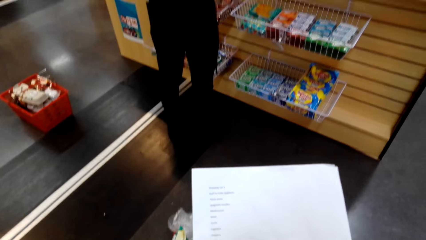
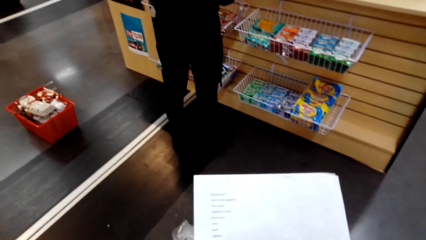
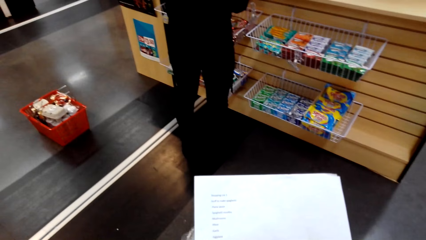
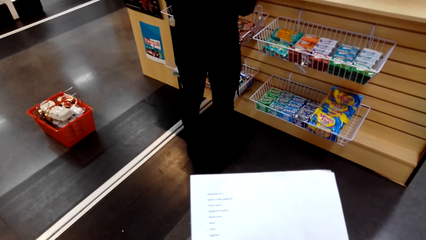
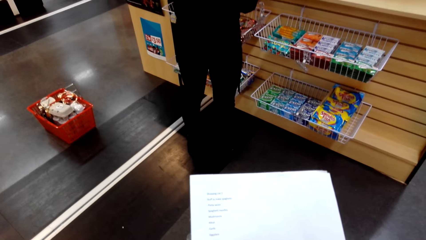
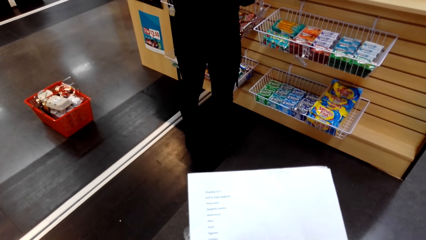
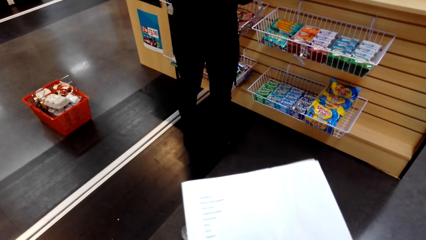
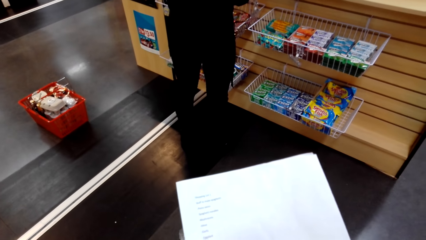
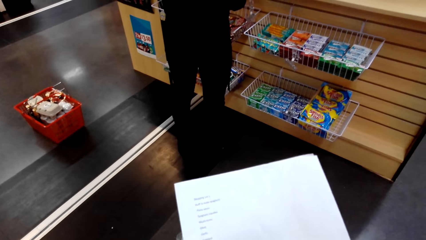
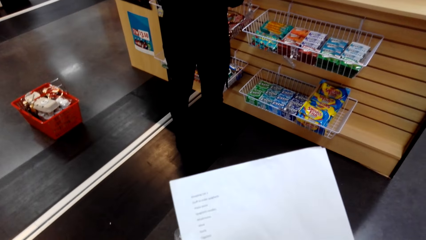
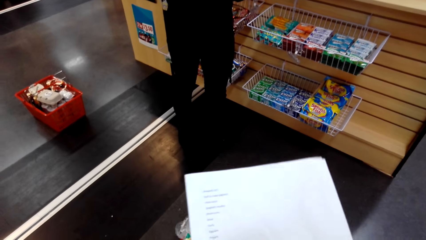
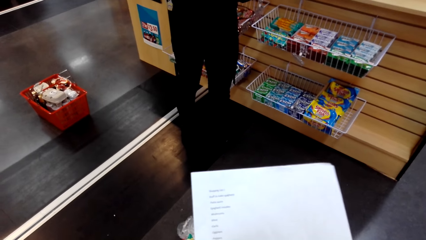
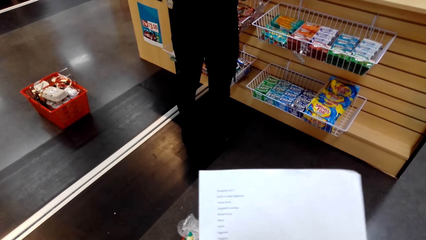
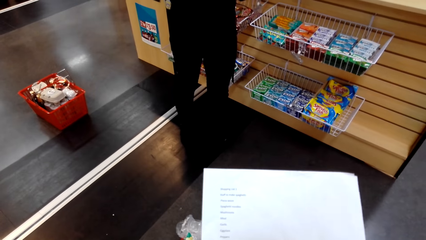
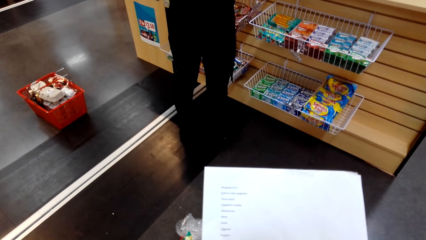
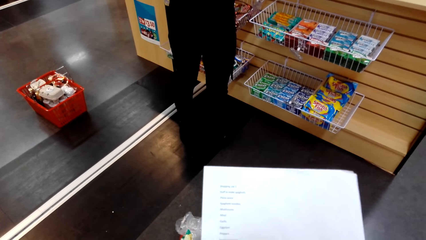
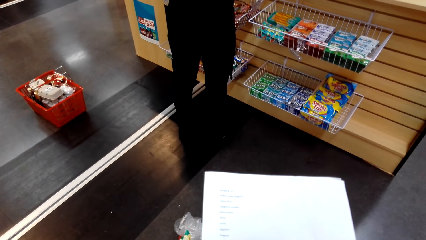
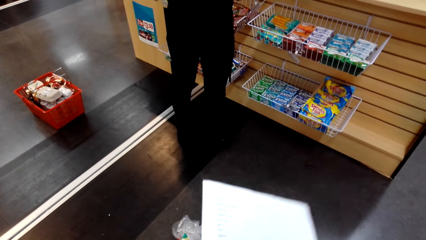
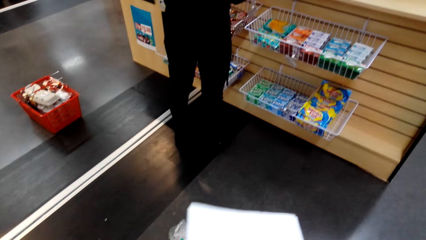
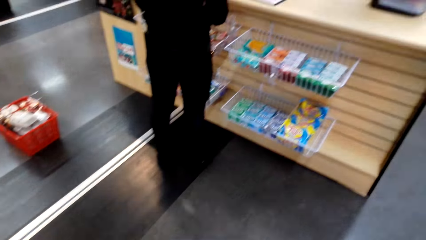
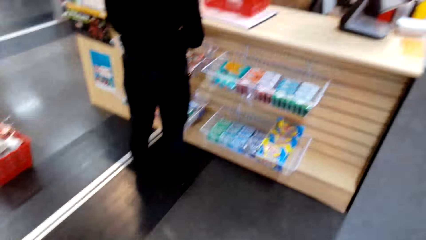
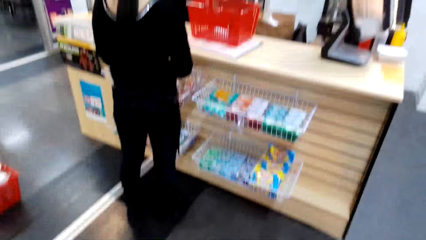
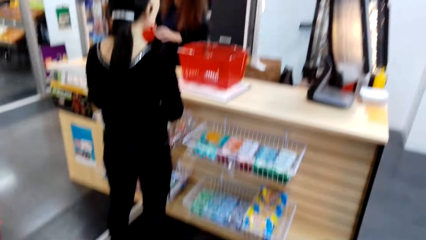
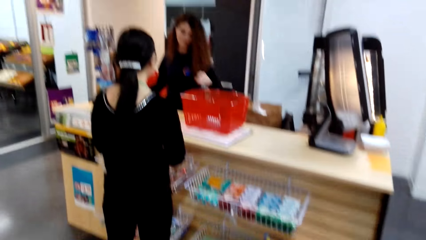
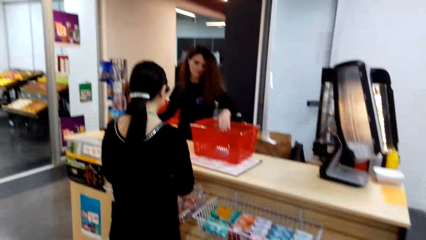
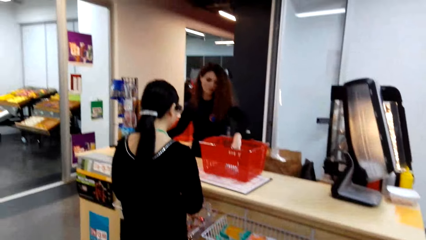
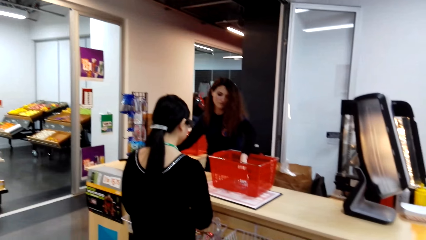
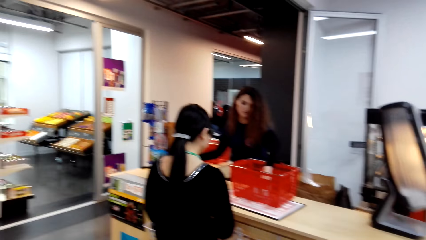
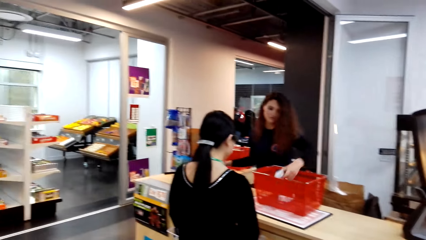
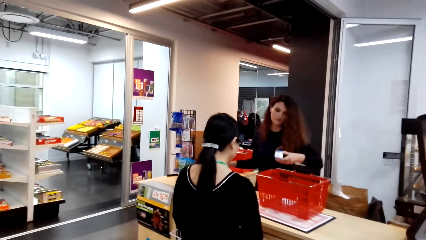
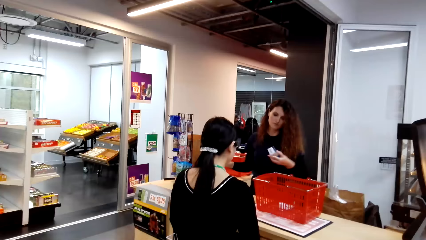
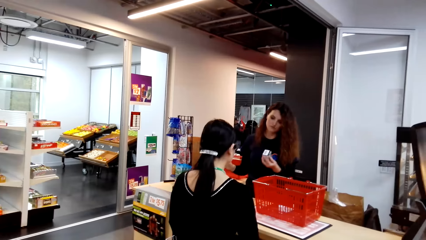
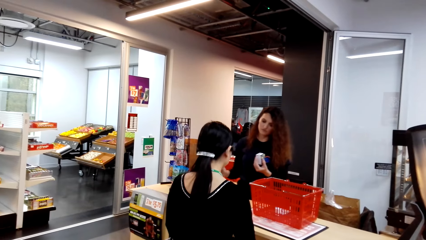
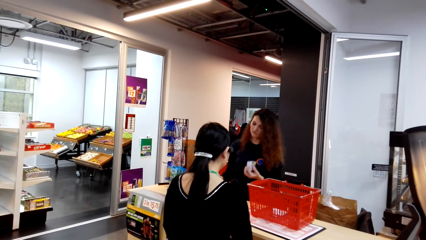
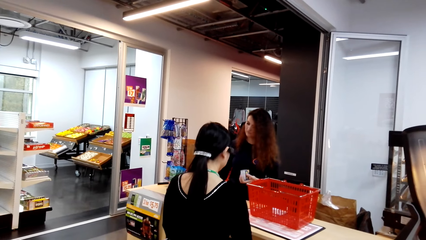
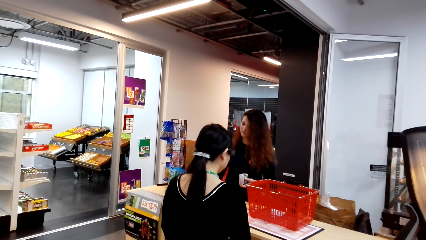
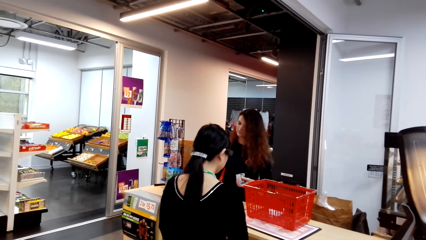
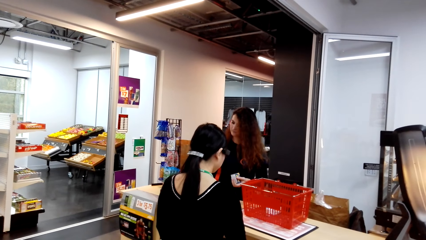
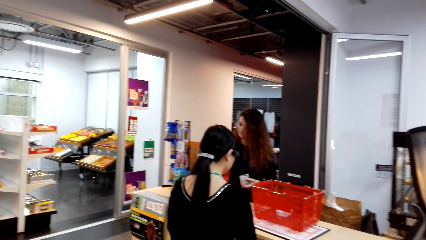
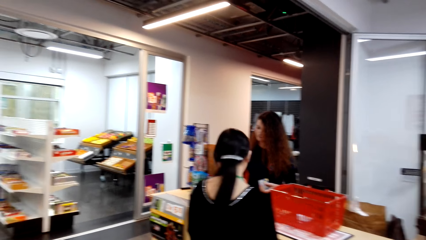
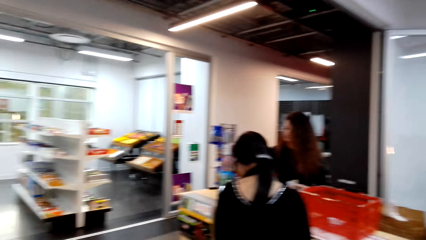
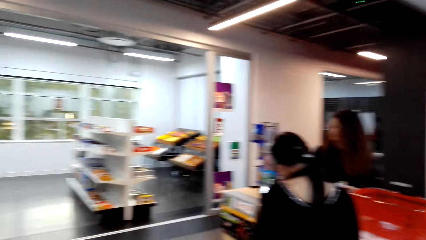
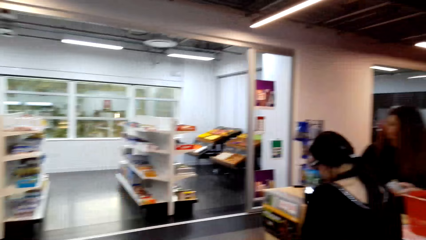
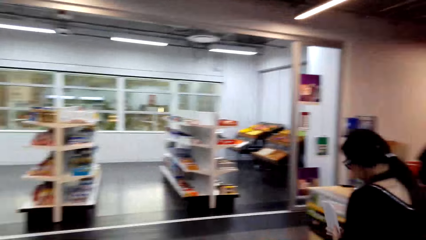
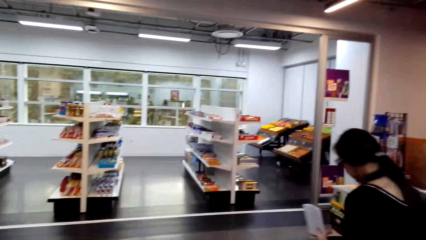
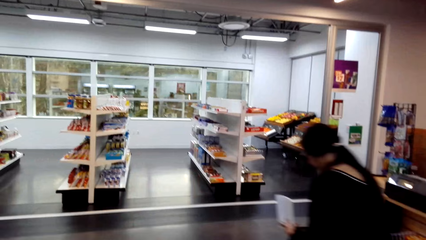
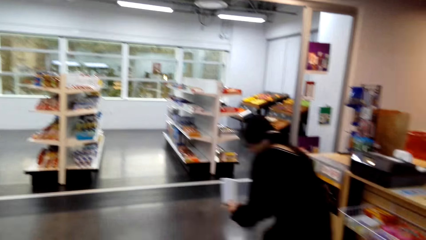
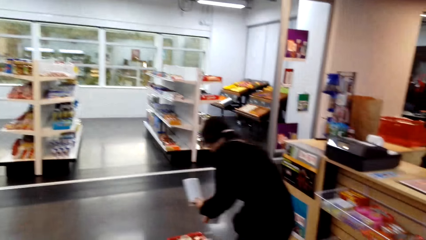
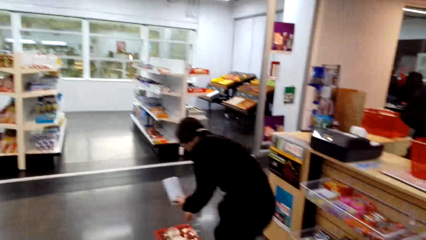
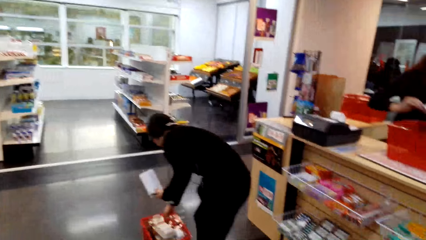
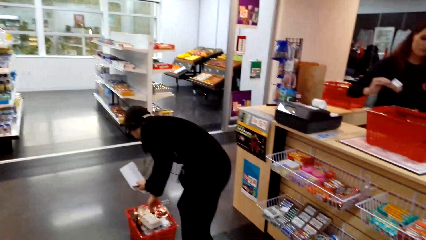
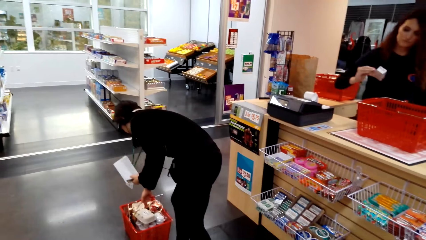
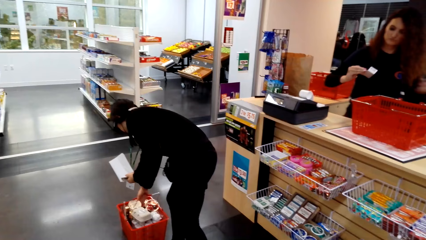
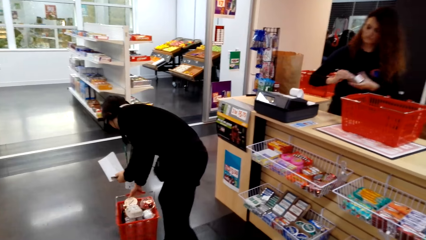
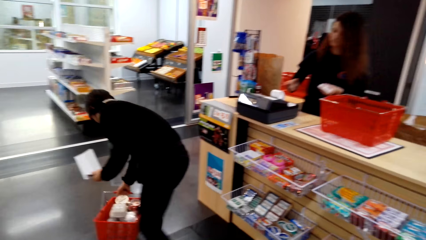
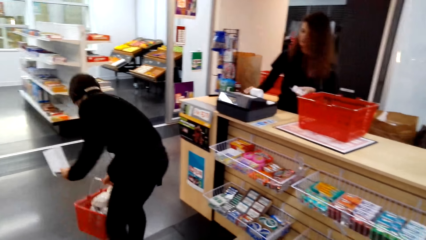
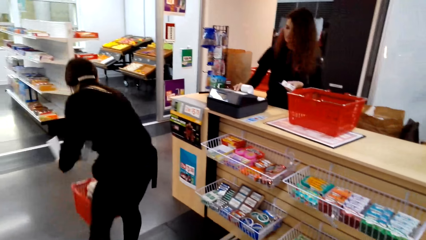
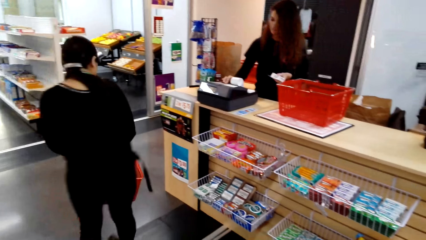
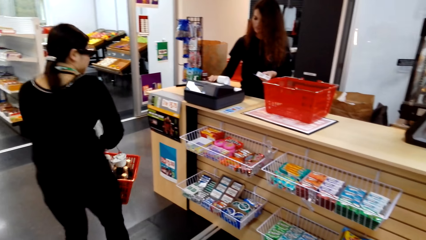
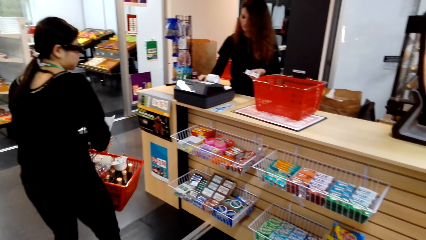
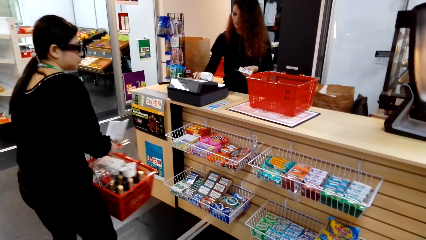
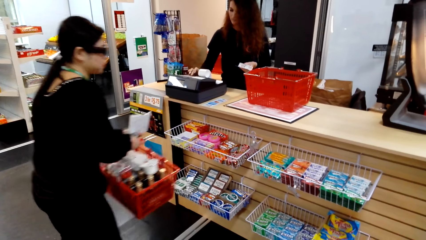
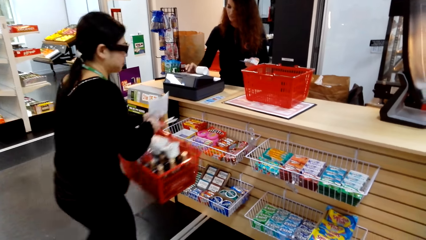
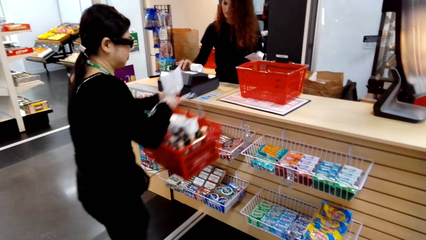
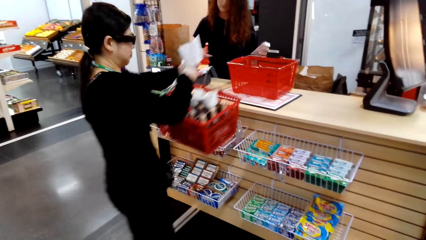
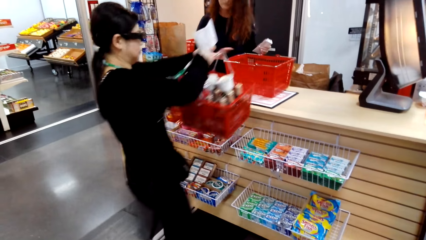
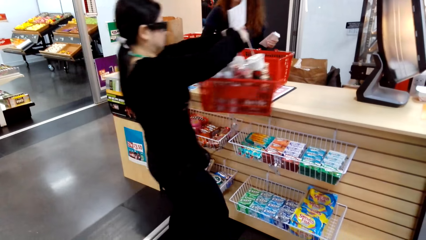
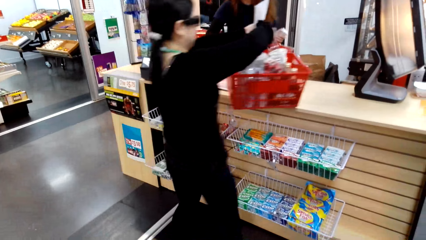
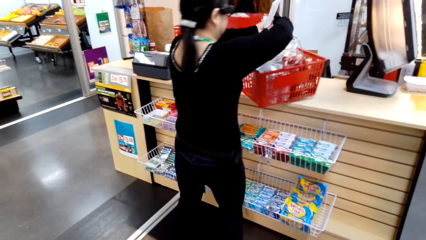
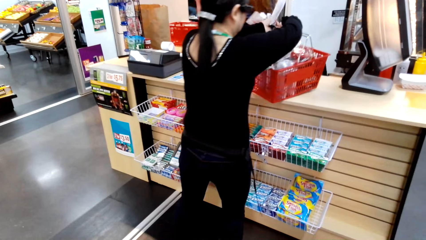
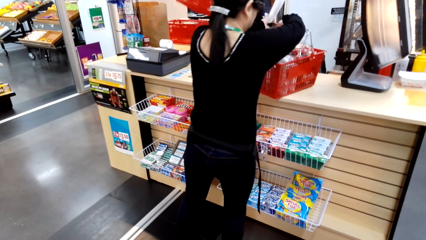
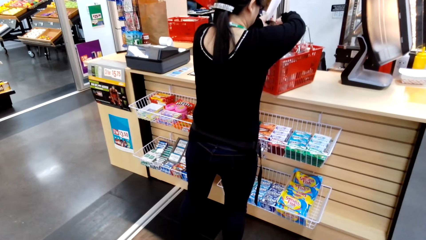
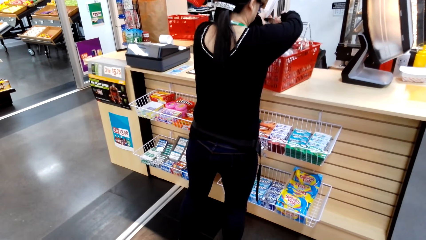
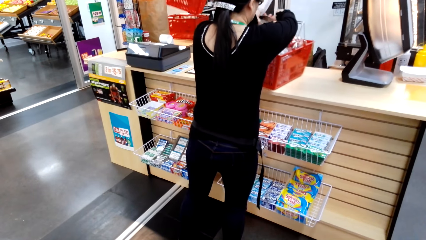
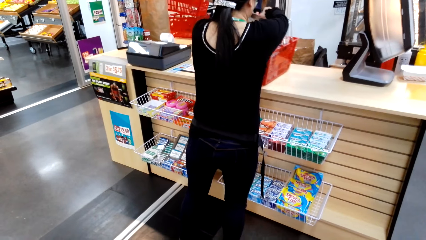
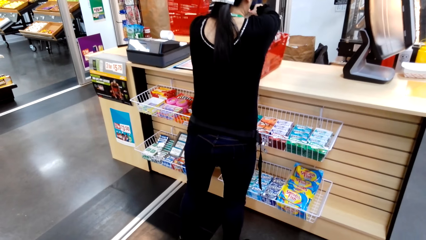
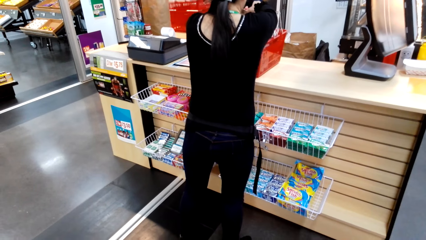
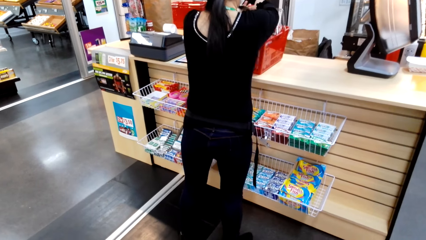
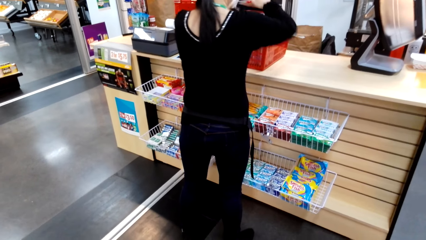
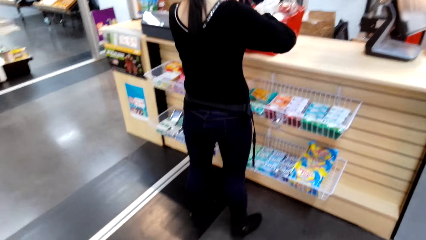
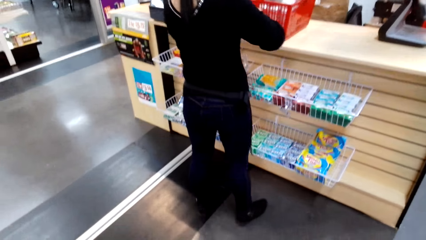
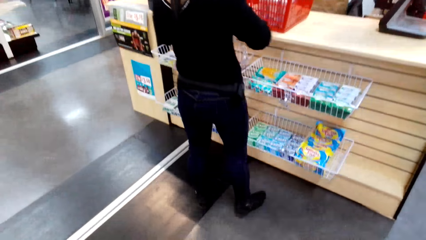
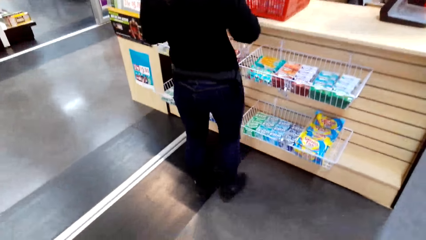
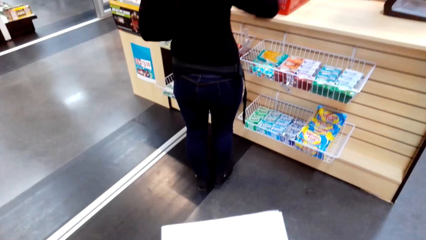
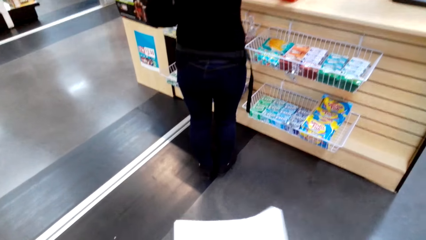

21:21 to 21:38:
The camera wearer holds a paper. They turn around. A man puts the hand in the shopping basket. He holds a package. The camera wearer turns around. Another man bends down. He holds a shopping basket and puts the shopping basket on the counter top.
